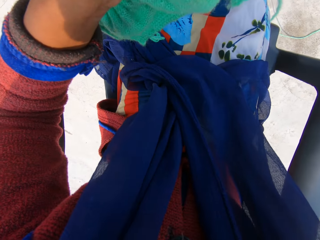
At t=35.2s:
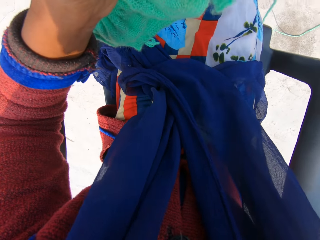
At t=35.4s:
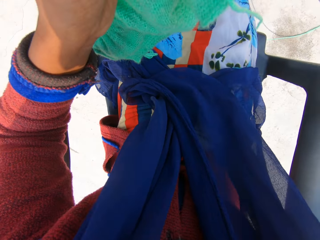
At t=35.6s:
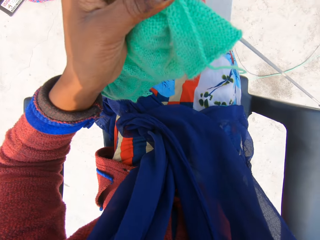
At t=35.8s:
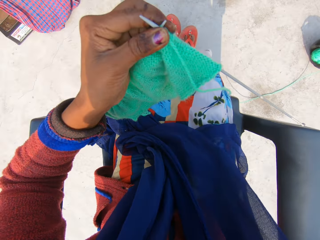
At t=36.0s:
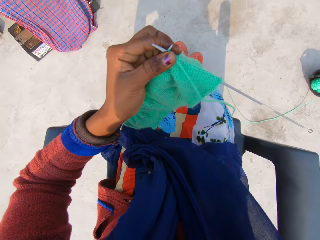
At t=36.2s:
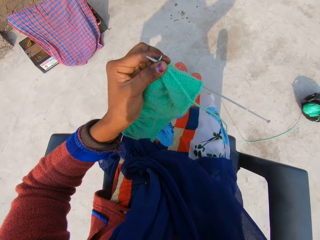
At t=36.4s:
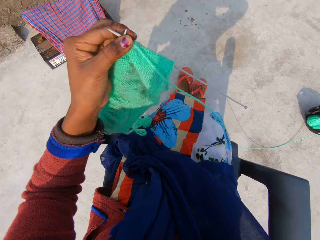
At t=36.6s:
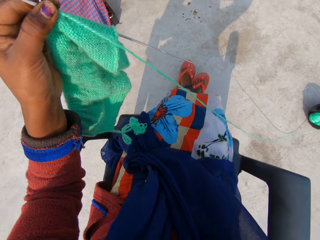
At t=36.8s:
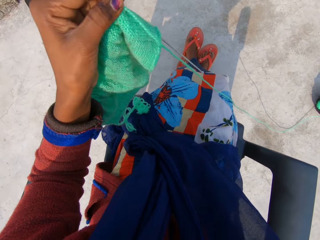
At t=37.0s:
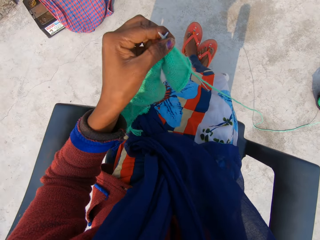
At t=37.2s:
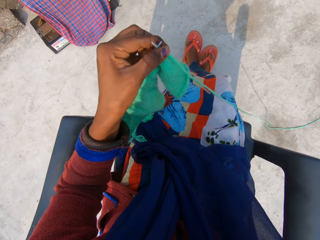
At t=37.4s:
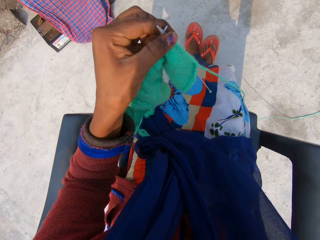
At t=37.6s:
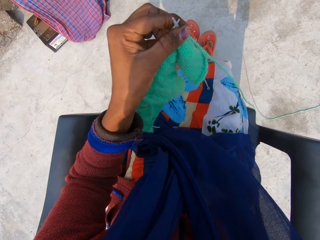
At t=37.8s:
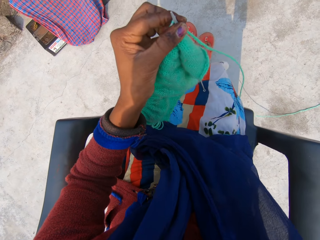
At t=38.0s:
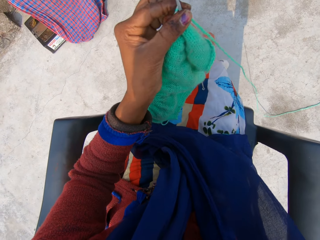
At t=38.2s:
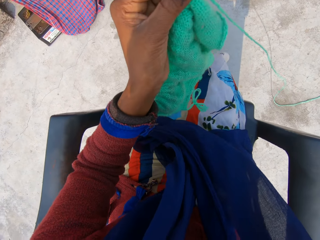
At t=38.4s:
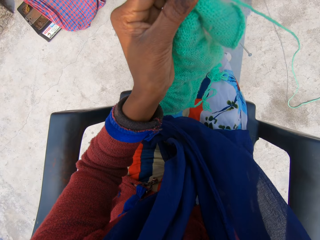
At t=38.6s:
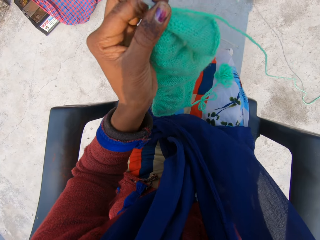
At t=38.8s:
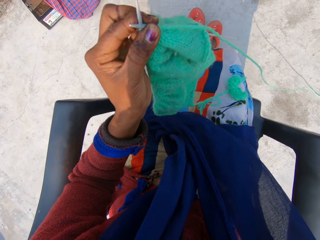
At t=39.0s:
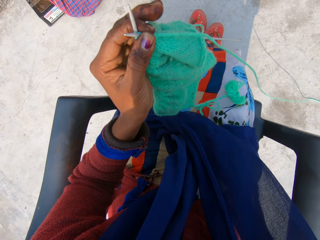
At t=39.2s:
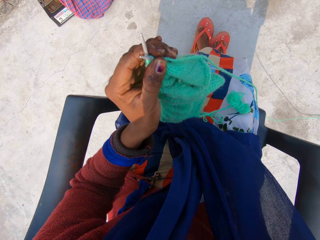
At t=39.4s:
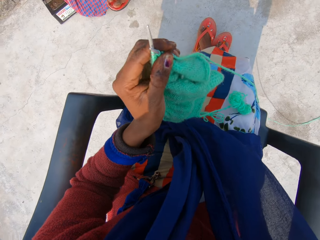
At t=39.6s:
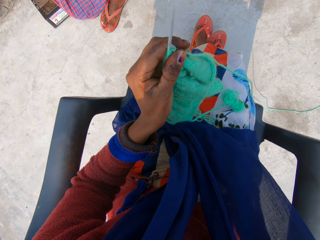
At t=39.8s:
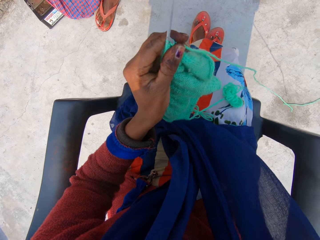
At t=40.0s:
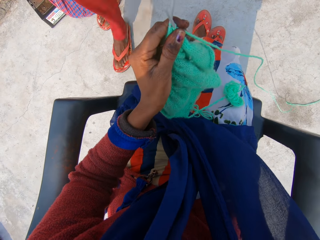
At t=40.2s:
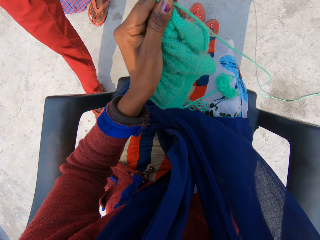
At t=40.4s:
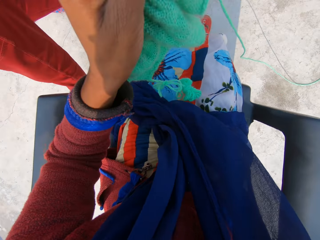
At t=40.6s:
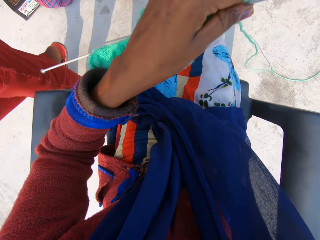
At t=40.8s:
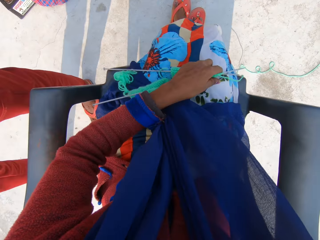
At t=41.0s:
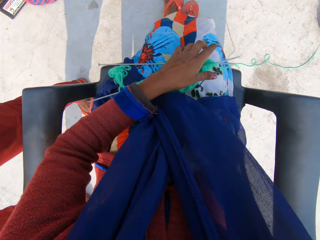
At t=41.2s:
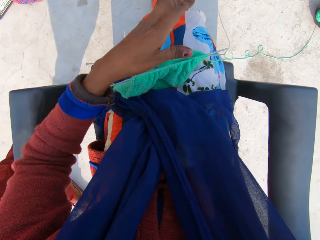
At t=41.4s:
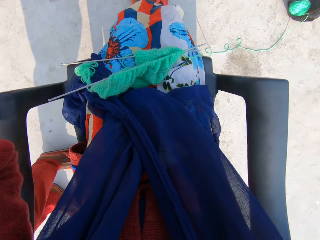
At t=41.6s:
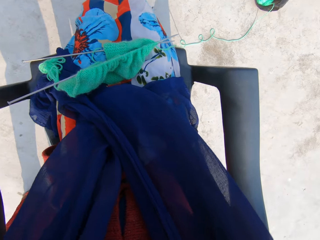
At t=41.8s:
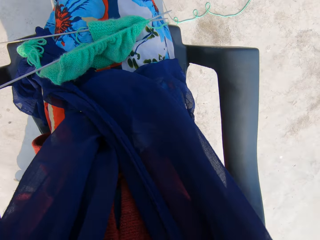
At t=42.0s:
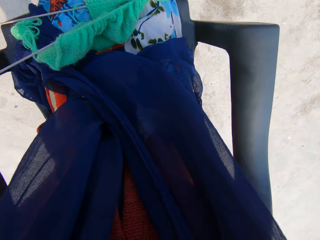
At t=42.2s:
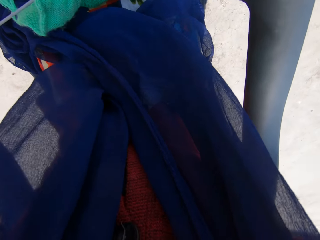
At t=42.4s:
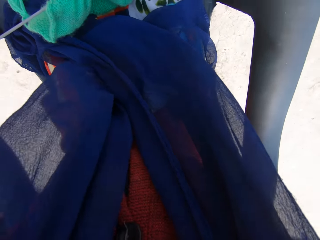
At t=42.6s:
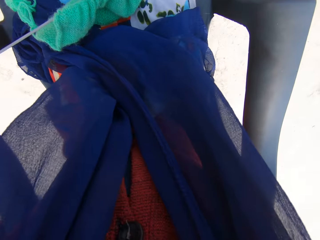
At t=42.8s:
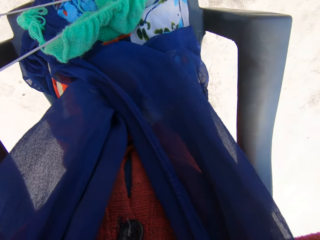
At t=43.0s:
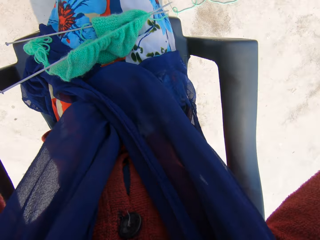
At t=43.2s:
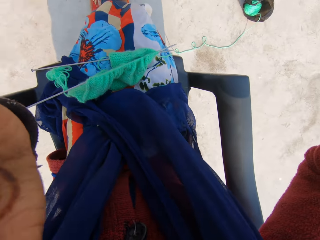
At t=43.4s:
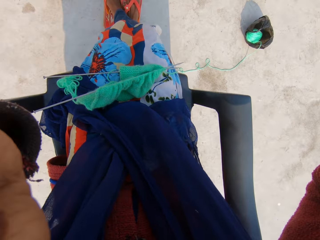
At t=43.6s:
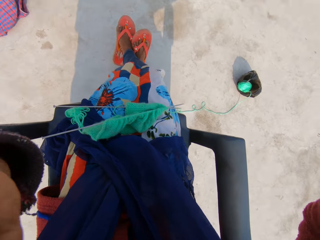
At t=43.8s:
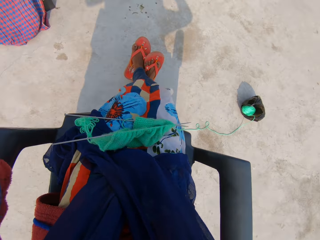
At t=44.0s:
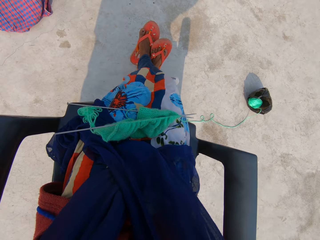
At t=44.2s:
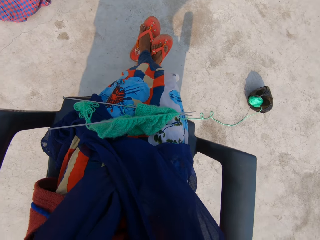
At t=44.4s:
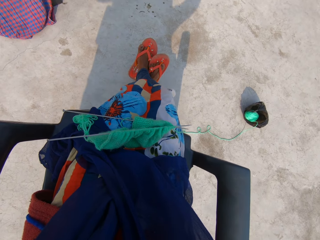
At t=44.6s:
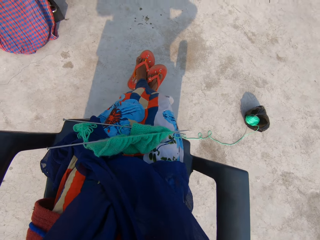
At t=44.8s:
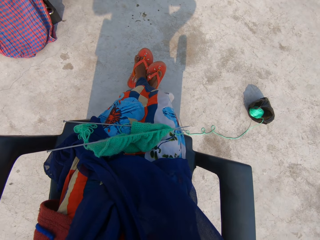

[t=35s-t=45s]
The camera wearer moves her right hand. A person walks to the camera wearer. The camera wearer drops the pins and fabric in her left hand on her lap. She adjusts the camera.

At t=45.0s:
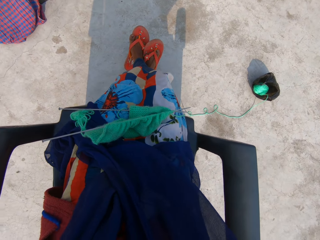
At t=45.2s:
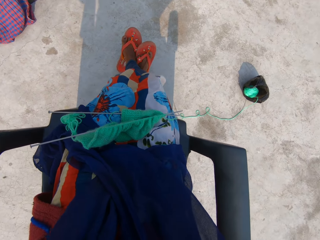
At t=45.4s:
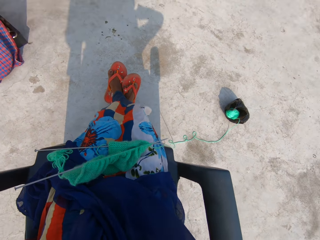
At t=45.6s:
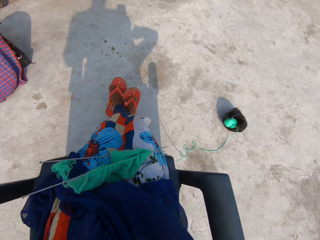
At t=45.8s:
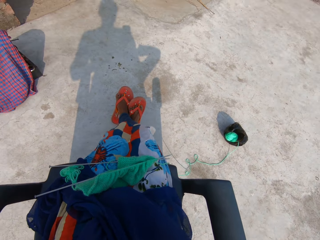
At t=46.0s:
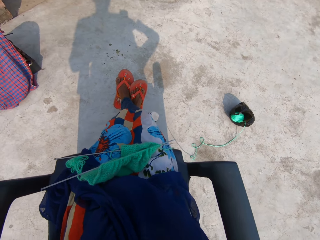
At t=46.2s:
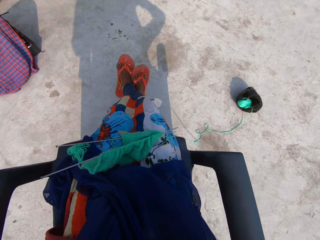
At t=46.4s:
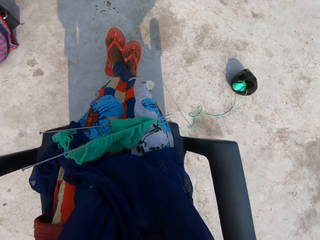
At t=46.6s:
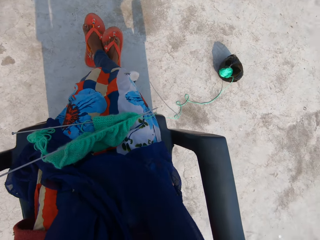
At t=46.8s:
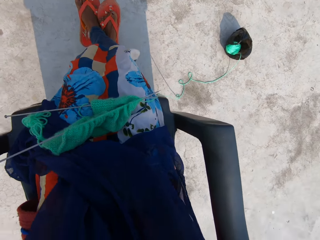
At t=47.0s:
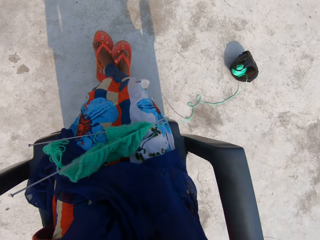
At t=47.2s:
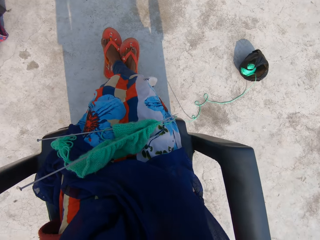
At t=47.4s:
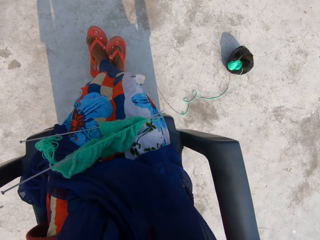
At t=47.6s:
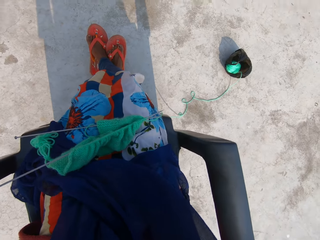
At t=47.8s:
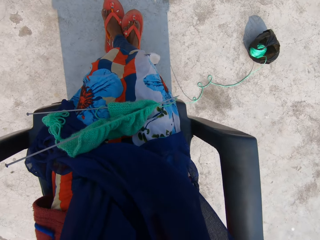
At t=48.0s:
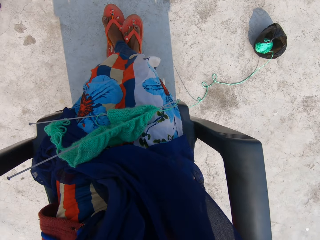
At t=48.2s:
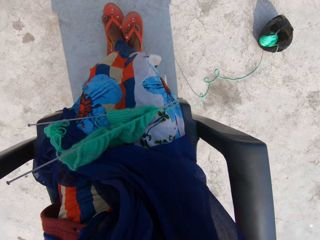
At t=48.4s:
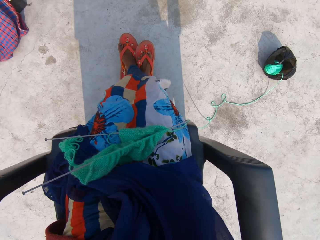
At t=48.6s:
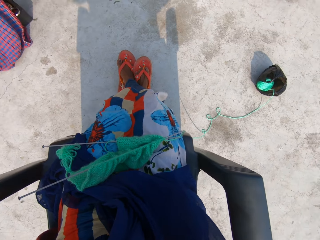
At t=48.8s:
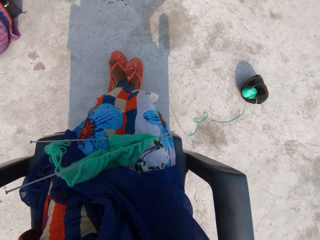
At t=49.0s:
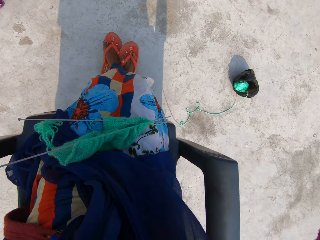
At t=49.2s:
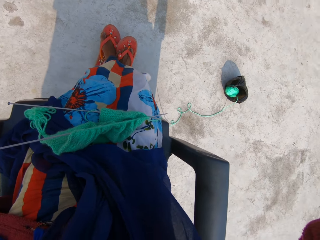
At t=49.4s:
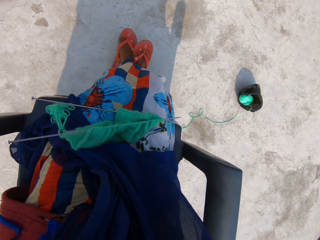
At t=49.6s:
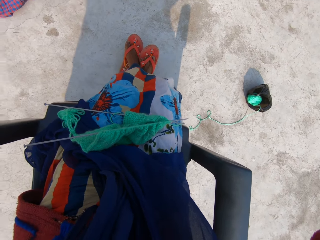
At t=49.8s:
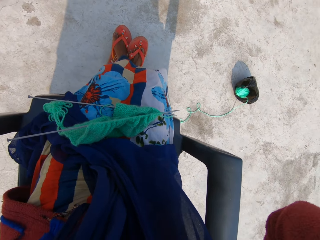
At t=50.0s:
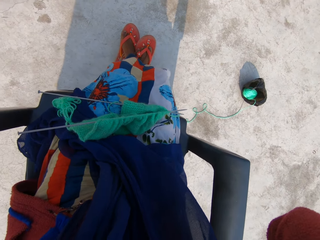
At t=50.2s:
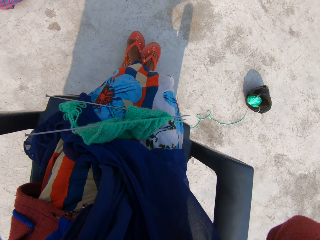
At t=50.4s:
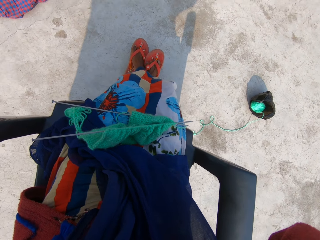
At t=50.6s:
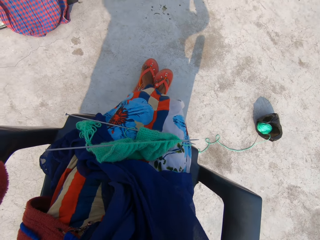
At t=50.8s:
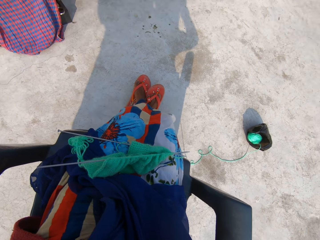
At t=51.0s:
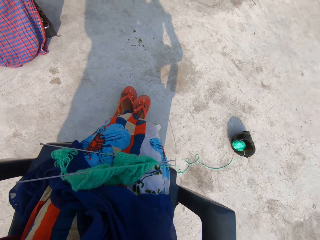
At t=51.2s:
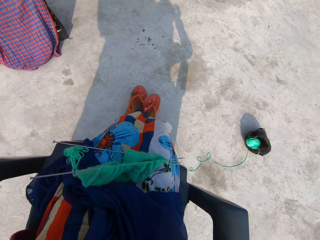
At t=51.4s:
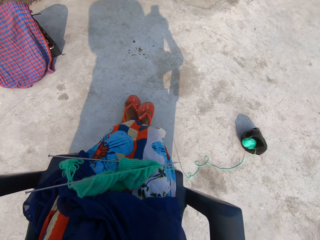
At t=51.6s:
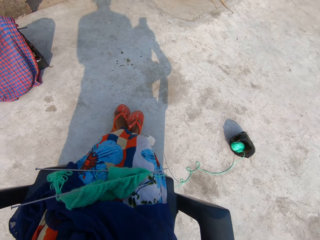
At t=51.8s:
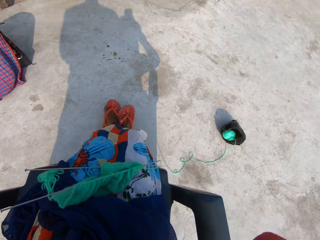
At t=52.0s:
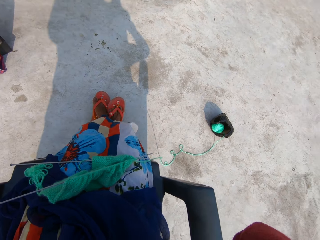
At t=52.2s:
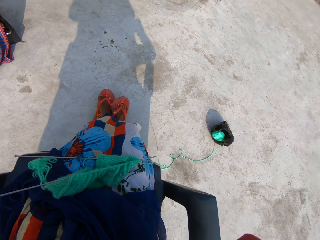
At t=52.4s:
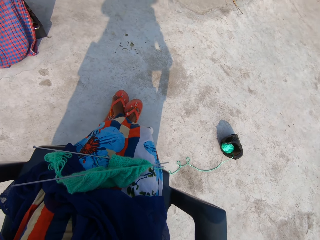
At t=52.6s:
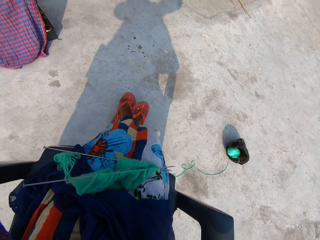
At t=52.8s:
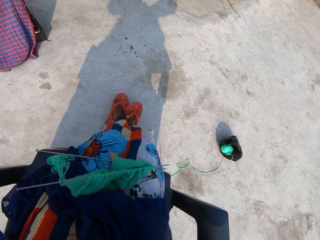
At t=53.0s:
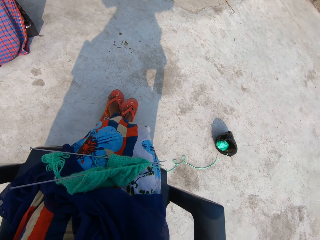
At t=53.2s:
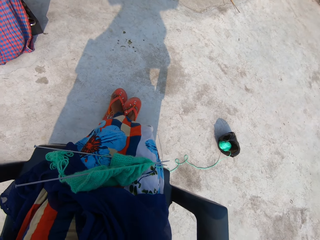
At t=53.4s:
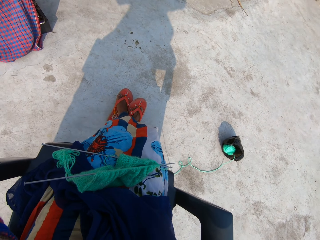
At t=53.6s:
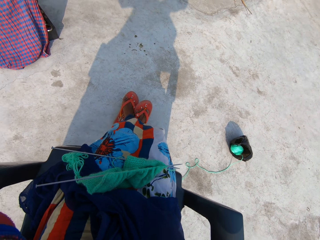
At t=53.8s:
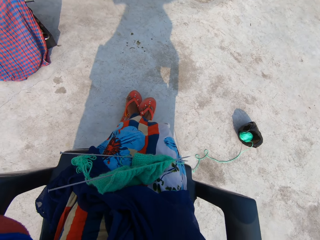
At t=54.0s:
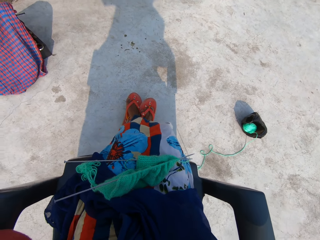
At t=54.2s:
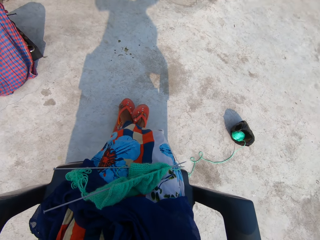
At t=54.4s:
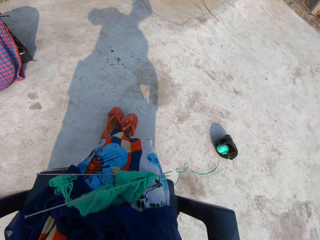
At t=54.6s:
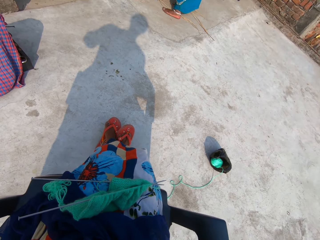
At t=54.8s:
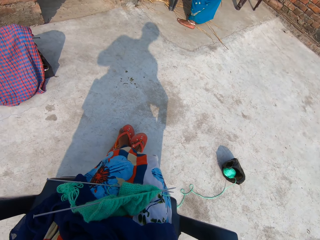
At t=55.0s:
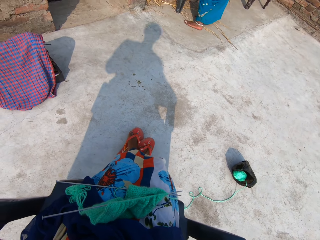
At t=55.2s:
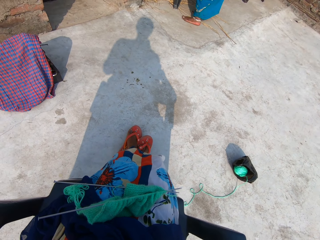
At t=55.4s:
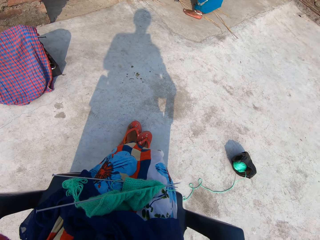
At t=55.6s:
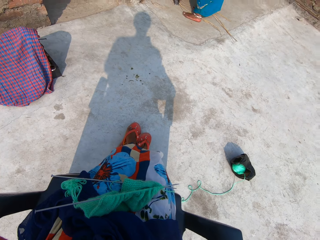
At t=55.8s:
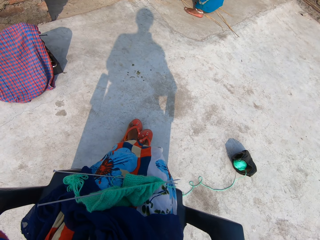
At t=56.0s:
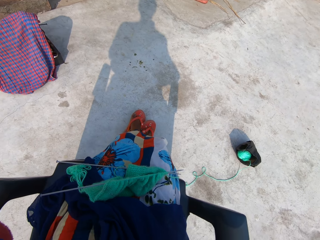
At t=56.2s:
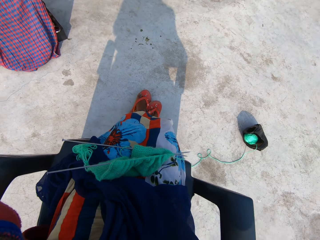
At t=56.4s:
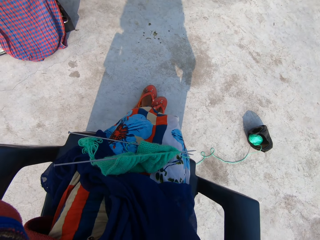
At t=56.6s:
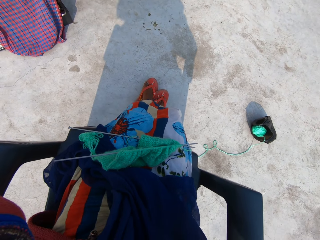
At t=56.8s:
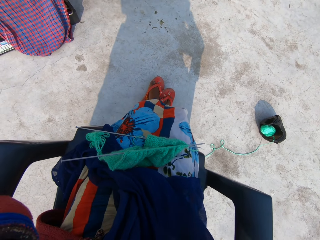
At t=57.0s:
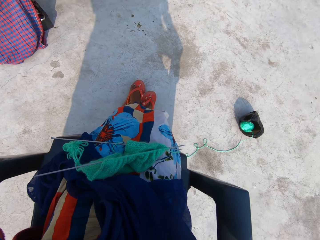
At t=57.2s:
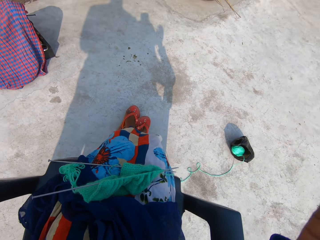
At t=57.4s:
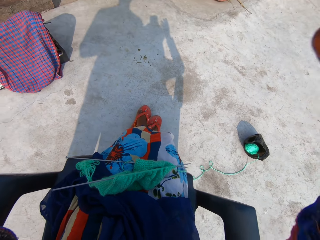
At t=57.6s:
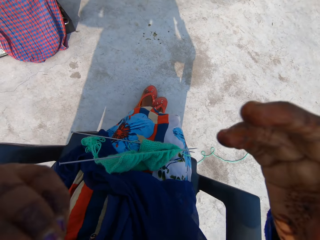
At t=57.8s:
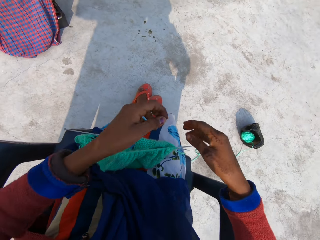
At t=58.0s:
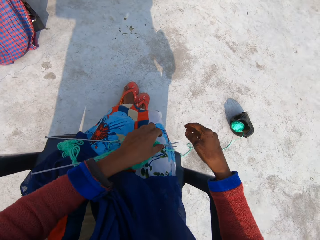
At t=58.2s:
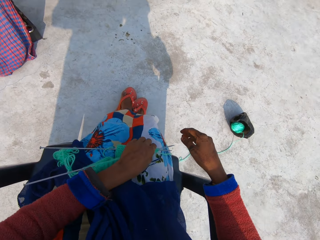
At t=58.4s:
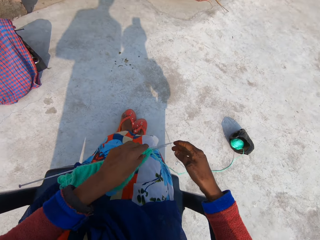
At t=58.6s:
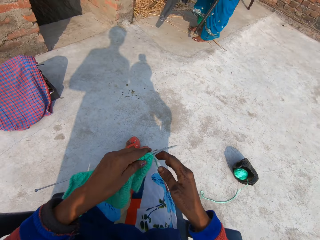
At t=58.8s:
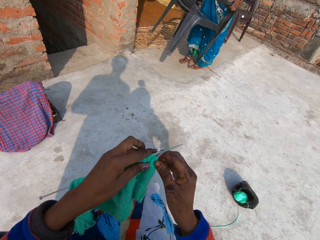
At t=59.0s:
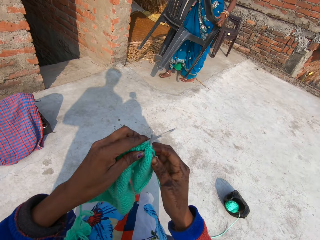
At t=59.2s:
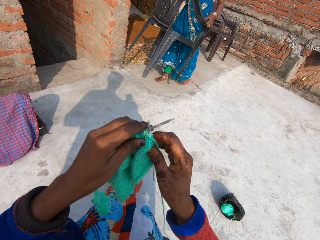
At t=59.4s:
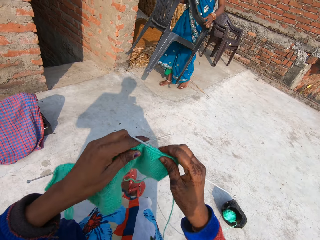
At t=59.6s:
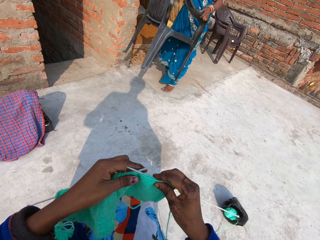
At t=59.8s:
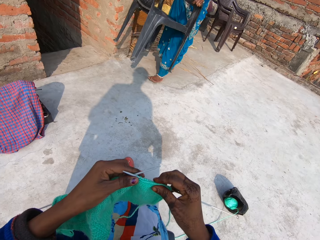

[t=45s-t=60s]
A person helps the camera wearer and talks to the camera wearer. The camera wearer talks to the person. The person talks to the camera wearer. The camera wearer talks to the person. The person talks to the camera wearer. The camera wearer talks to the person. The person talks to the camera wearer. The camera wearer talks to the person. She picks the fabric from her lap. She takes the knitting pins on her lap with her left hand. The person talks to the camera wearer.
